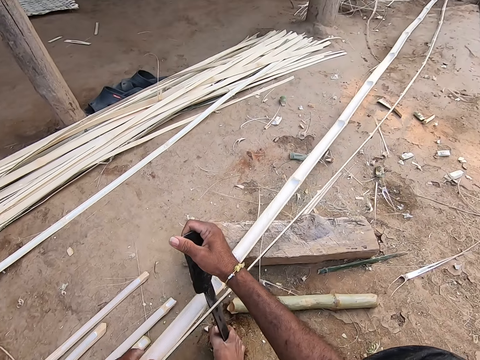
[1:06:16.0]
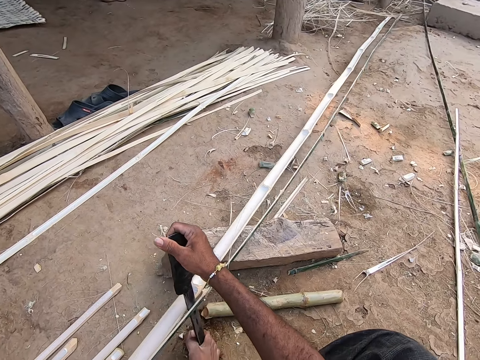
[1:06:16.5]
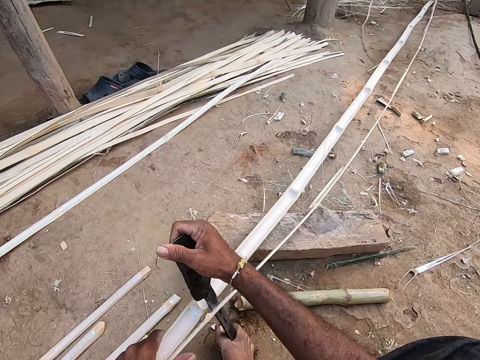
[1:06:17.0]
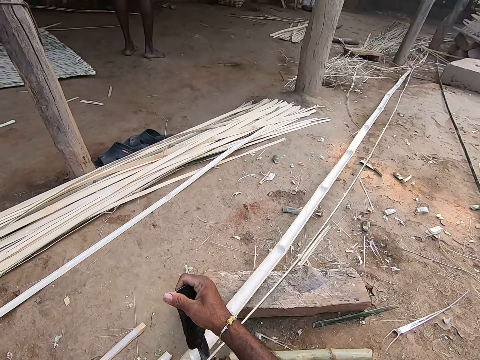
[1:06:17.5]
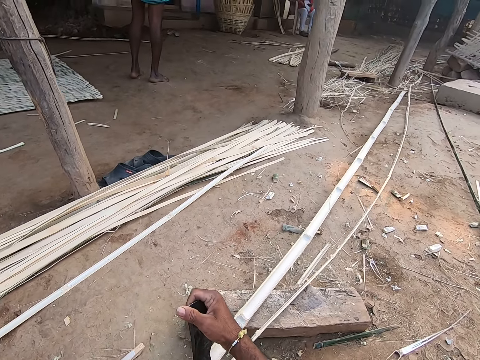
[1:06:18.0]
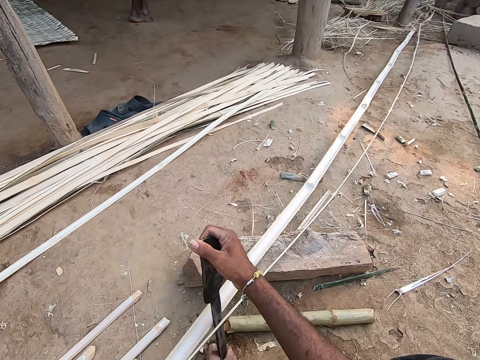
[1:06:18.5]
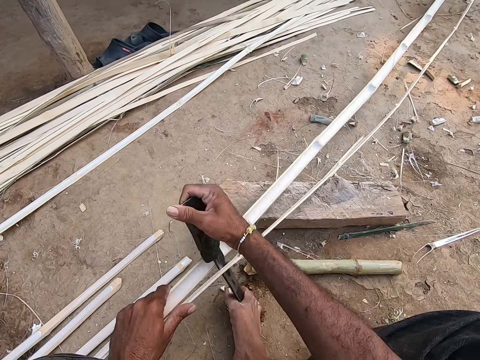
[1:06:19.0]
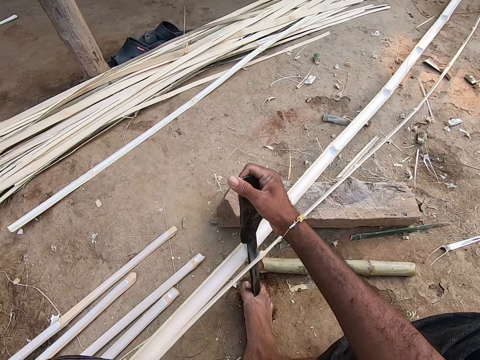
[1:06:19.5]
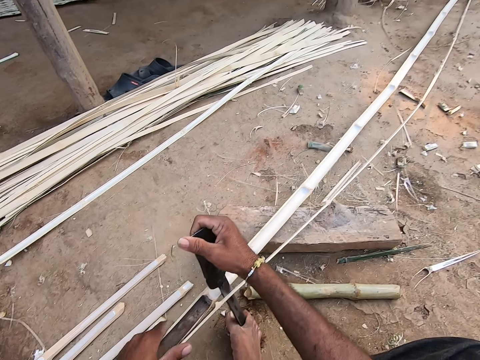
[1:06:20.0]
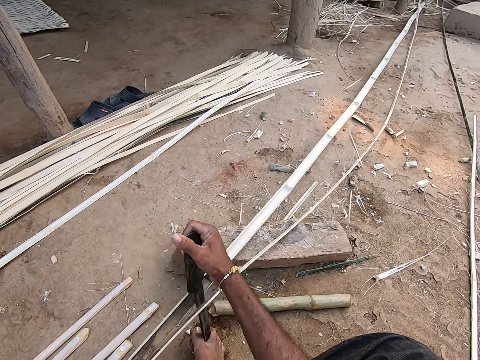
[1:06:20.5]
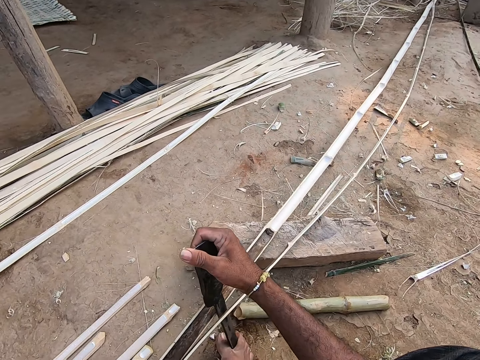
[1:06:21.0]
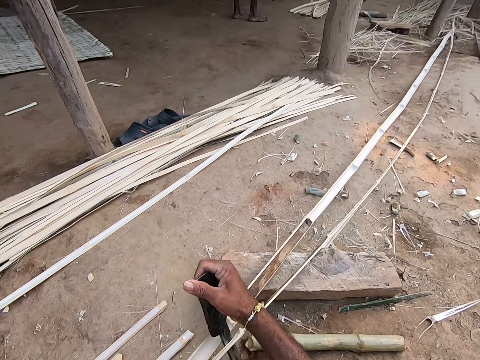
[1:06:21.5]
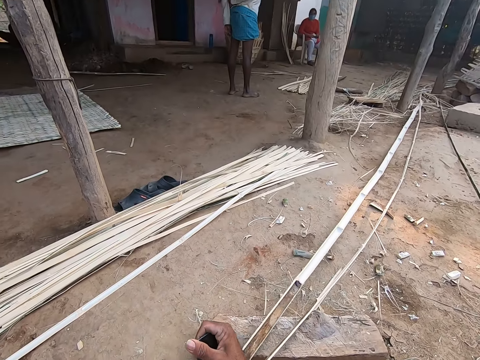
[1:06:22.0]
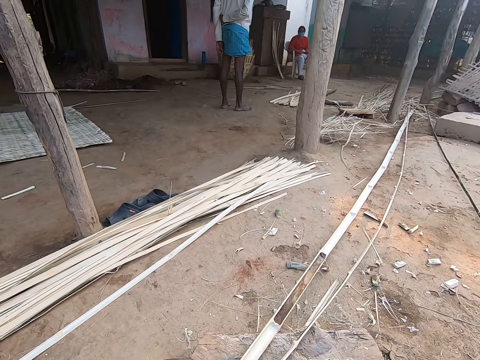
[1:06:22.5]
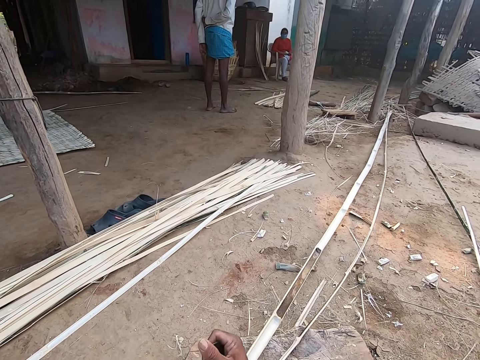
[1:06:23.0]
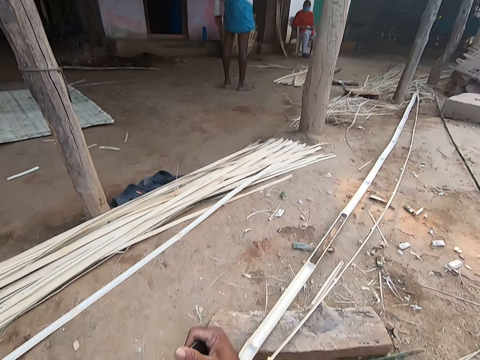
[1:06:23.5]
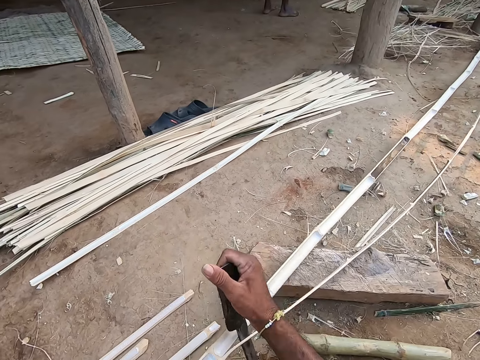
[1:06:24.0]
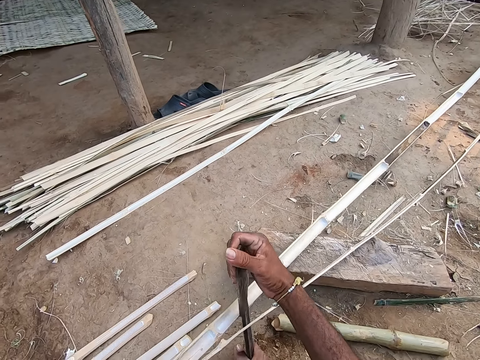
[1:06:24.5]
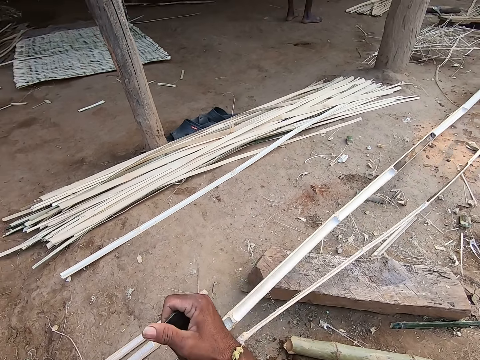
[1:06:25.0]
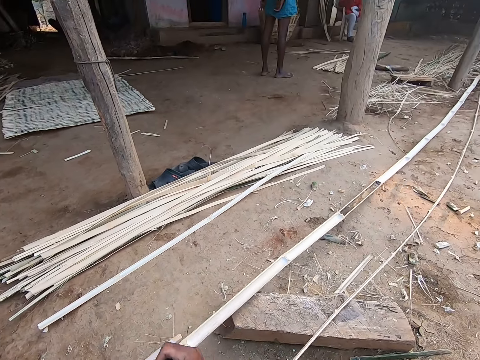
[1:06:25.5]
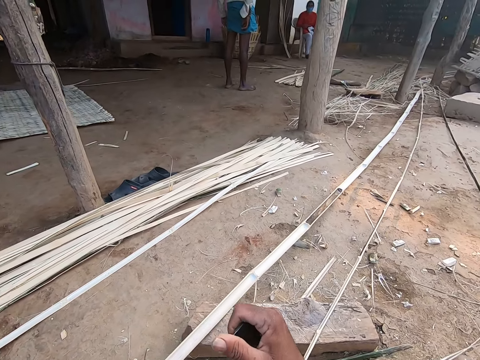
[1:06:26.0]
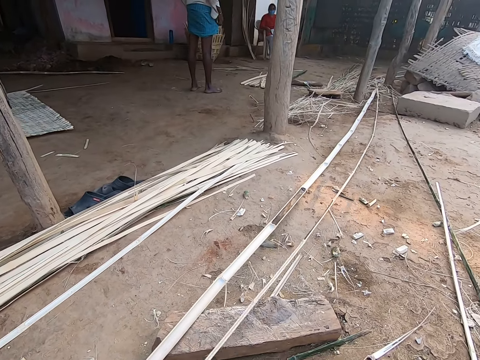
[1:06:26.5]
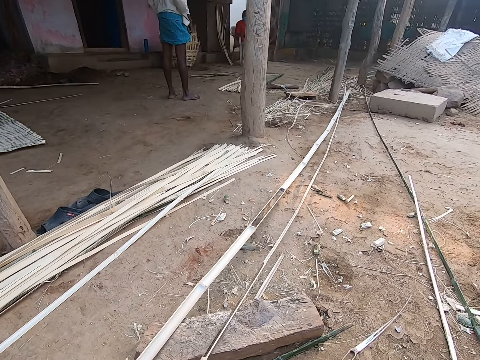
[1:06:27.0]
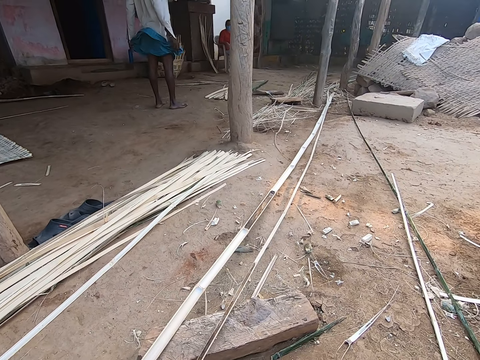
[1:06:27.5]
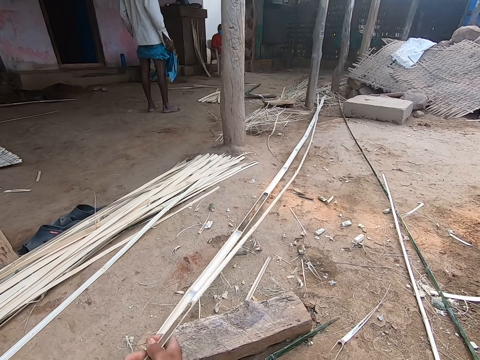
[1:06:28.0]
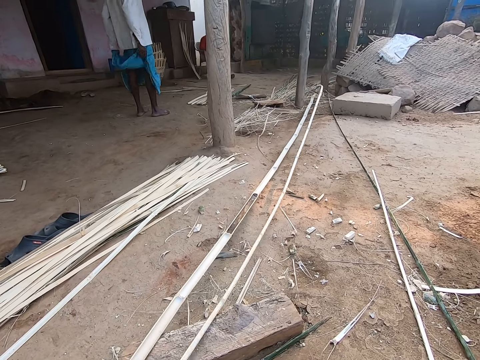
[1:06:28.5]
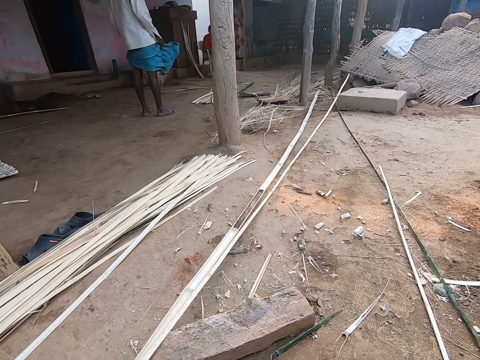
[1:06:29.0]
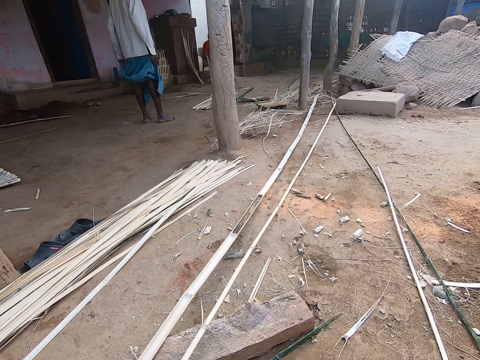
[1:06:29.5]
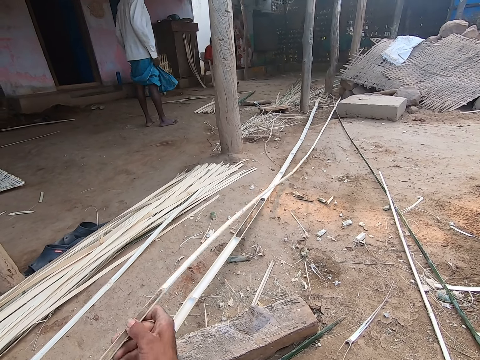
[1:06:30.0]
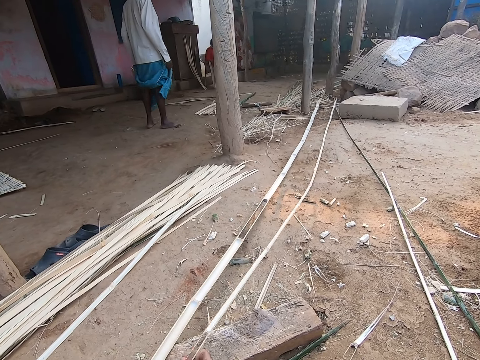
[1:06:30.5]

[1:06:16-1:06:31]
The camera wearer communicates to a person. He pulls a bamboo strip with his left hand. He pulls the bamboo strip with both hands.

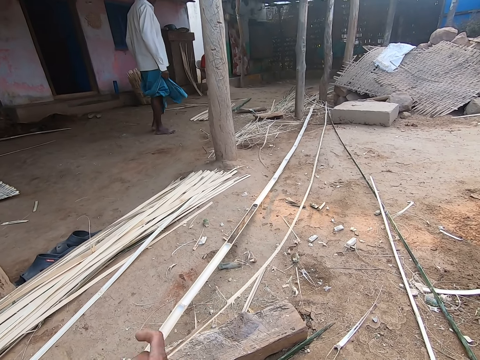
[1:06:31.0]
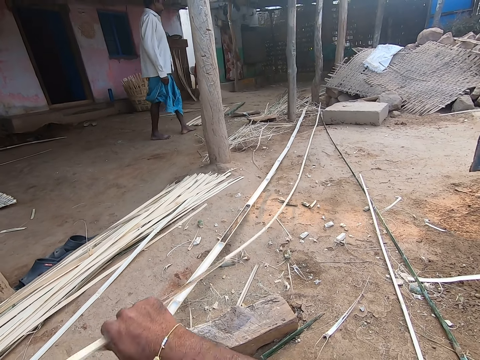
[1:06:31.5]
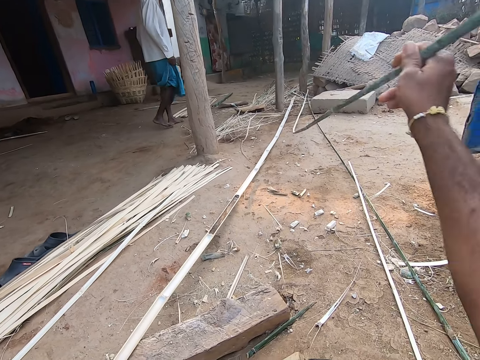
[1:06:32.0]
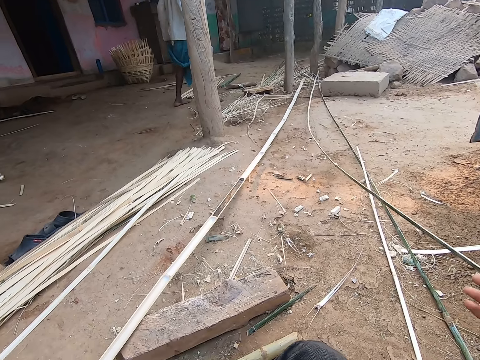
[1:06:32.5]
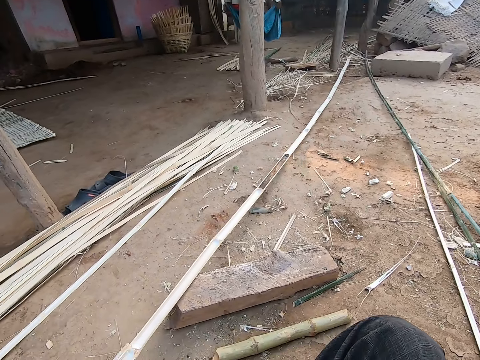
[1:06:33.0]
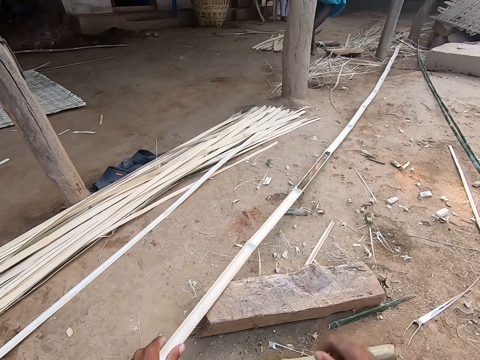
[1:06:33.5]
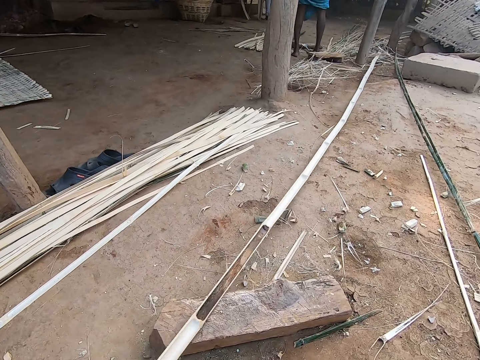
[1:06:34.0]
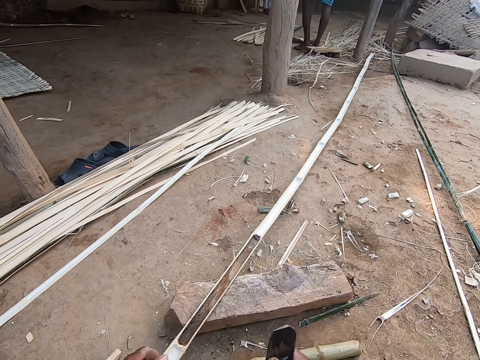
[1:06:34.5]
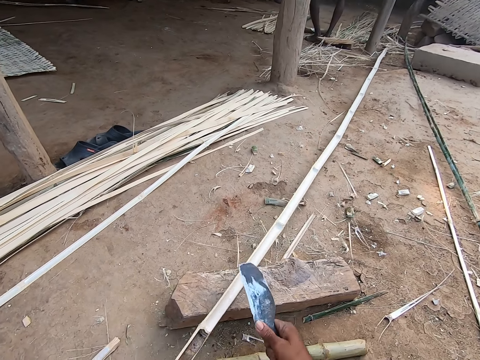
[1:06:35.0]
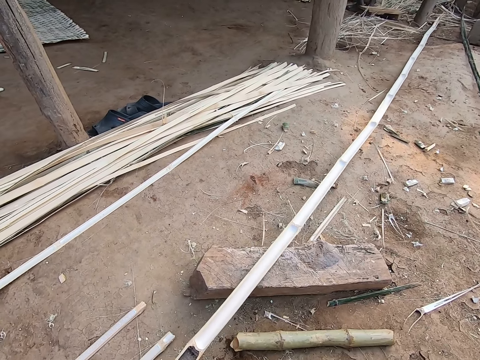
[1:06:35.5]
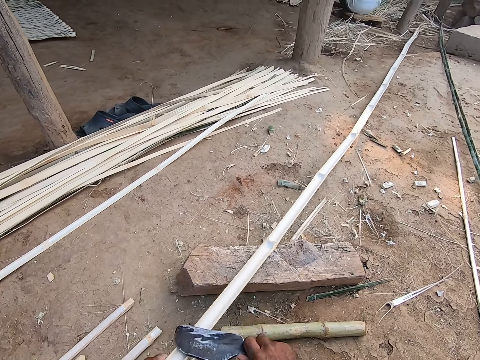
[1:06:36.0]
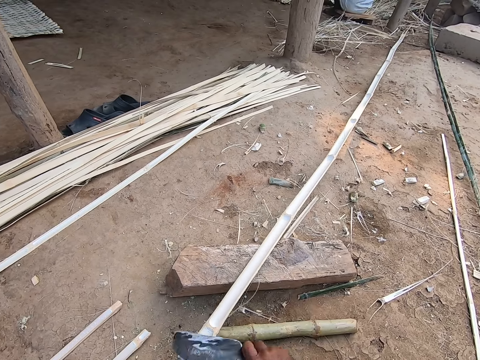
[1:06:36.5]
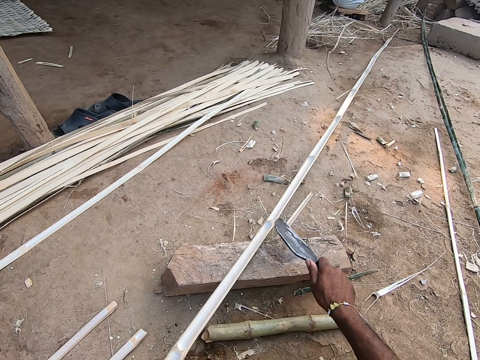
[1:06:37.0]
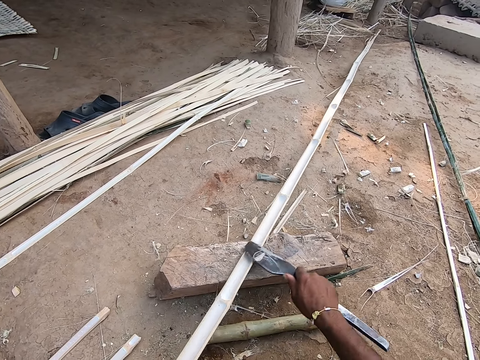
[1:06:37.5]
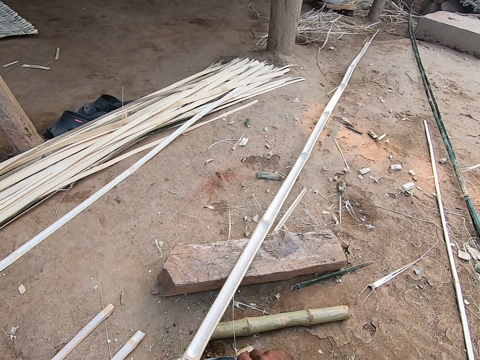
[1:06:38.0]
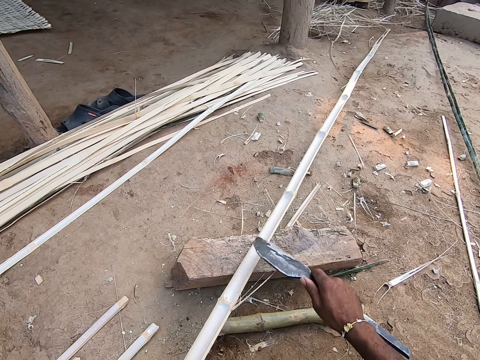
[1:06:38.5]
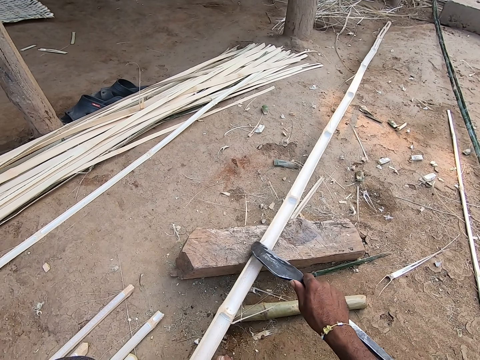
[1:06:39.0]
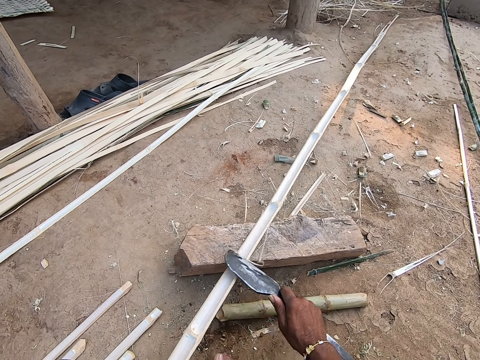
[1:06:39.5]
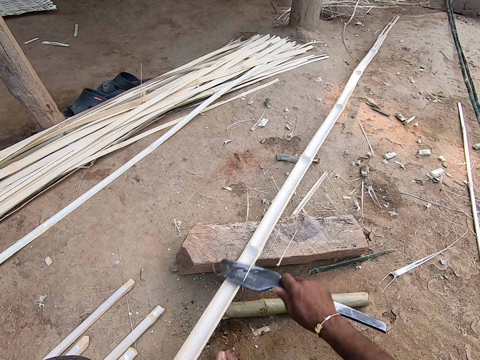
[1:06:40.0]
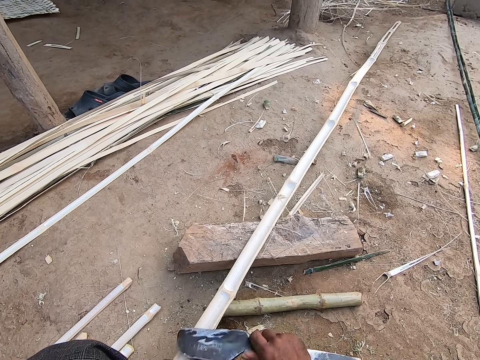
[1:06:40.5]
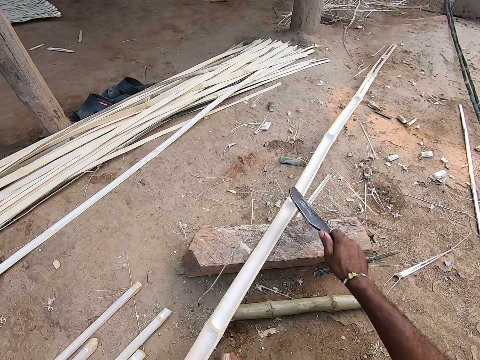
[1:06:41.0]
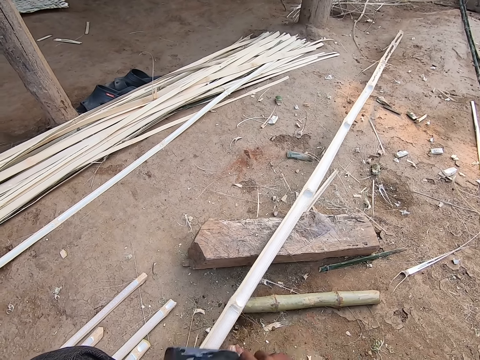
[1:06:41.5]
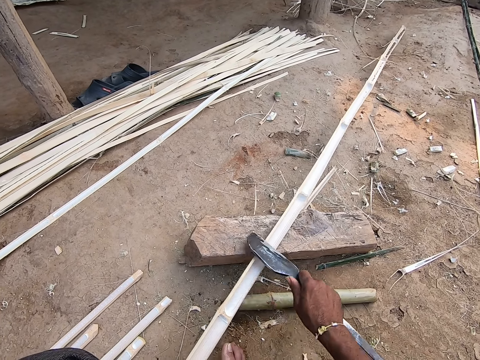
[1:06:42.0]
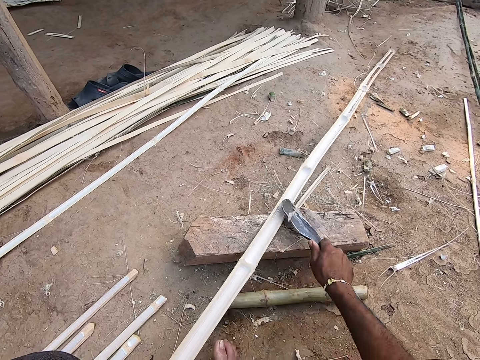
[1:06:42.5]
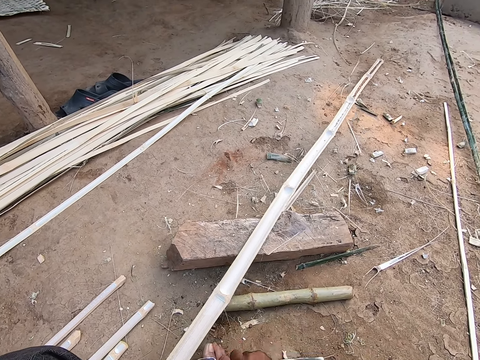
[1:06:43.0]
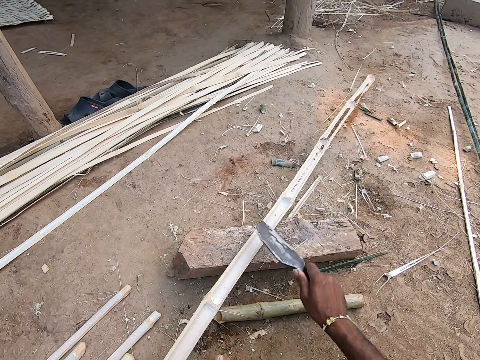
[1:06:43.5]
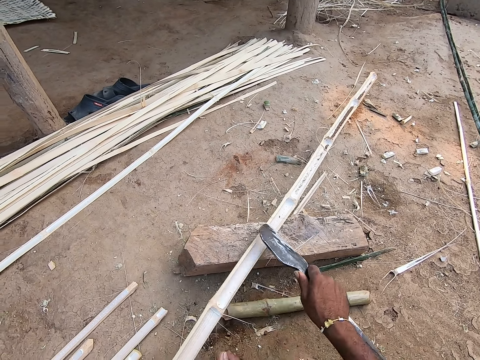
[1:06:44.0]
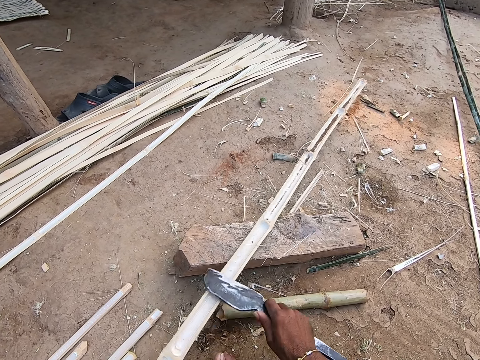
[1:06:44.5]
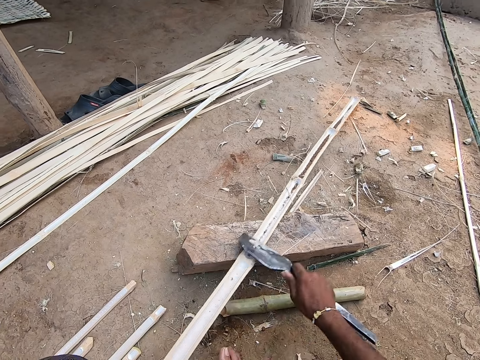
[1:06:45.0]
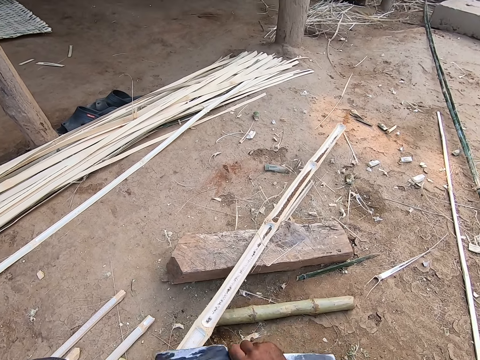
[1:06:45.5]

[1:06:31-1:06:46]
The camera wearer drops the bamboo strip or stick on the floor with his right hand. He pulls the bamboo strip on the floor with his left hand. He takes the stick. He scrapes the bamboo strip with the knife in his right hand. He sharpens the stick.
